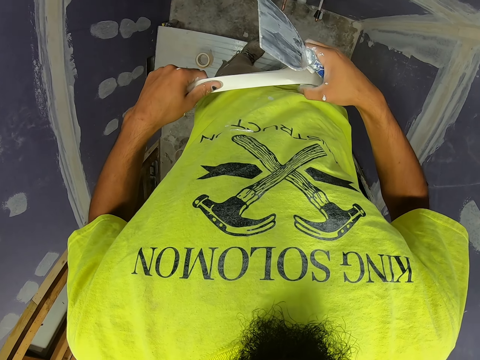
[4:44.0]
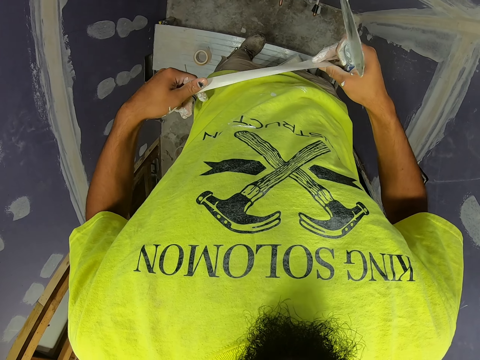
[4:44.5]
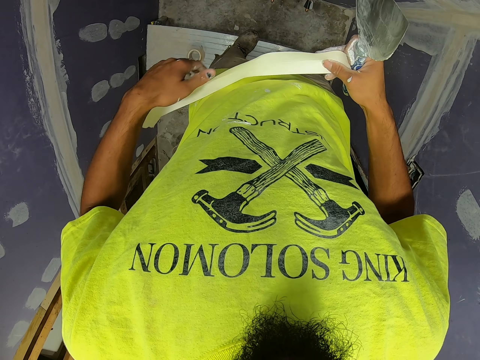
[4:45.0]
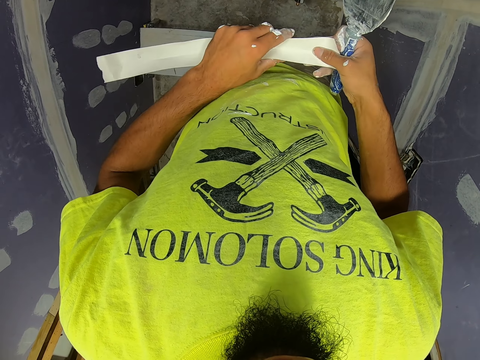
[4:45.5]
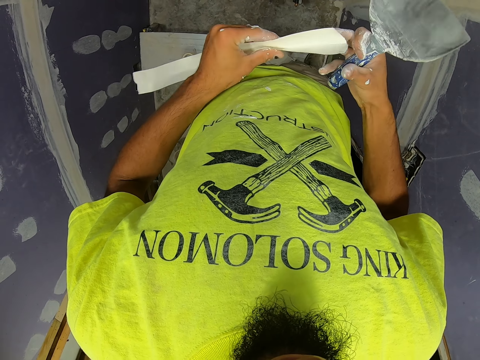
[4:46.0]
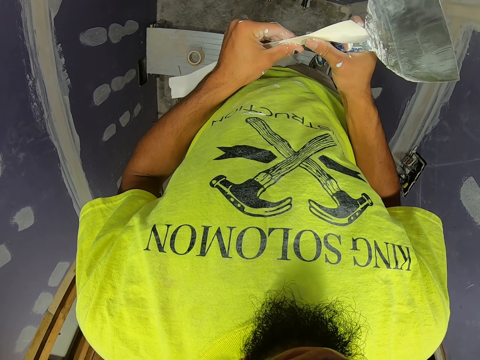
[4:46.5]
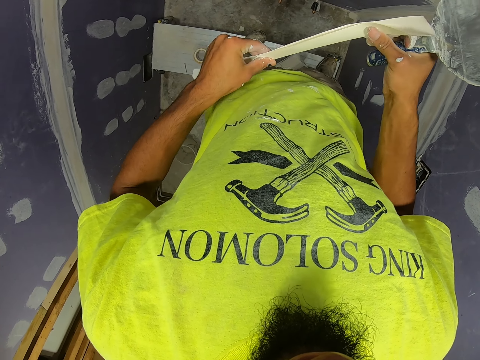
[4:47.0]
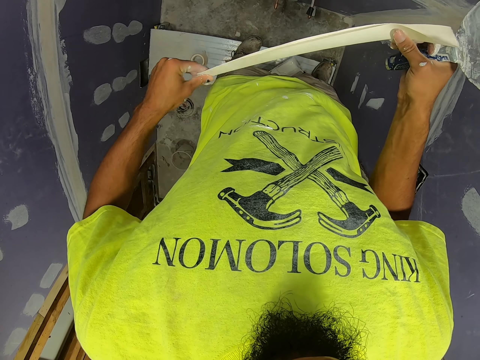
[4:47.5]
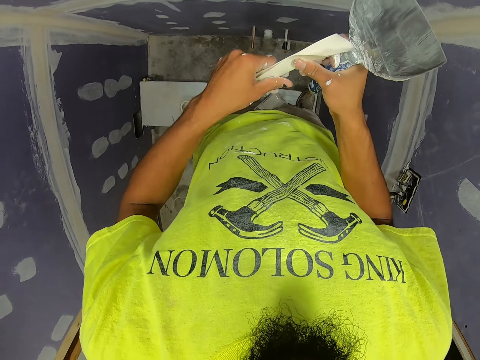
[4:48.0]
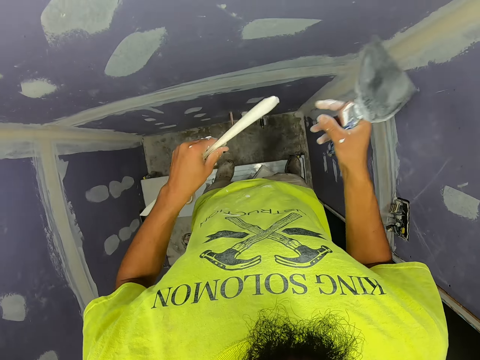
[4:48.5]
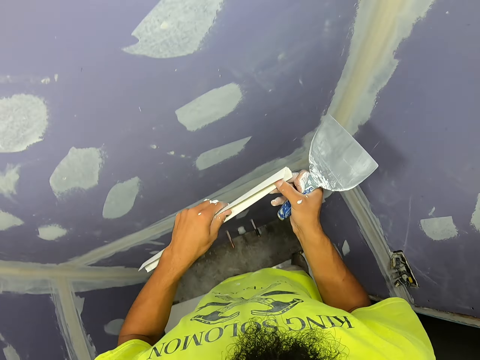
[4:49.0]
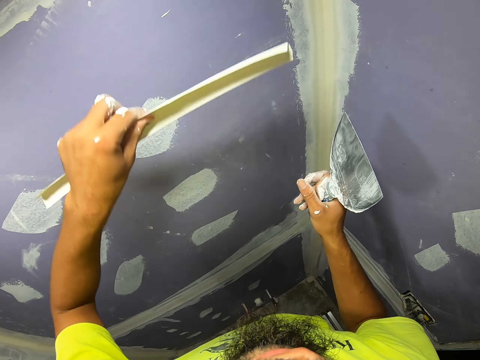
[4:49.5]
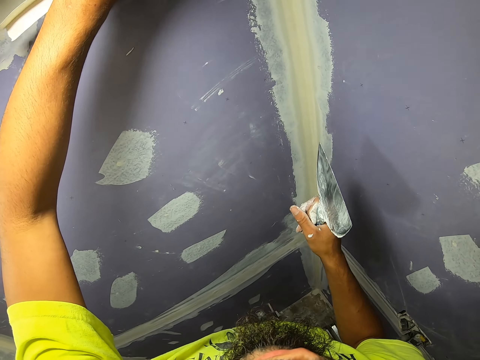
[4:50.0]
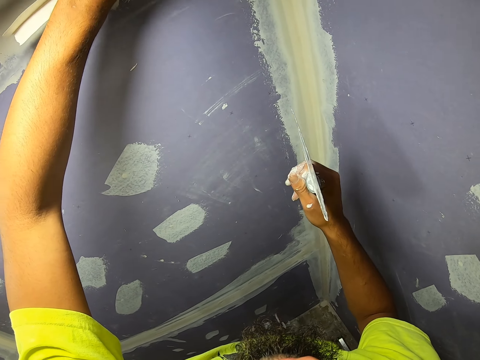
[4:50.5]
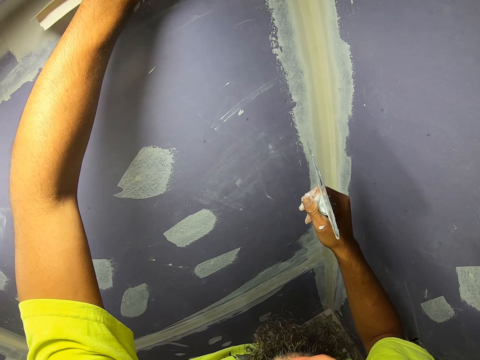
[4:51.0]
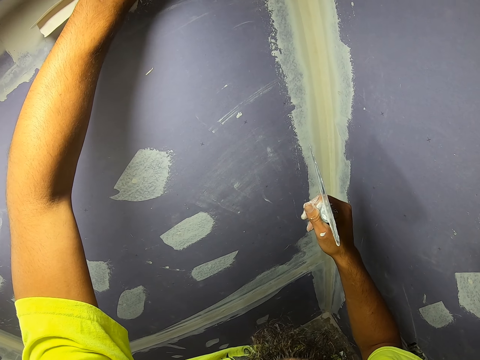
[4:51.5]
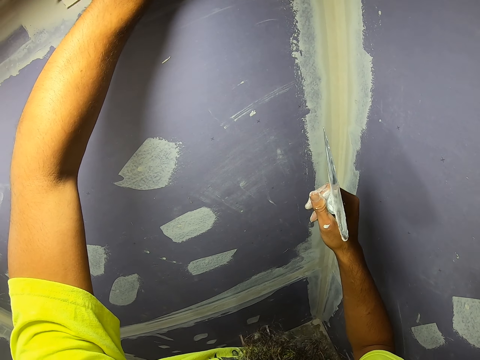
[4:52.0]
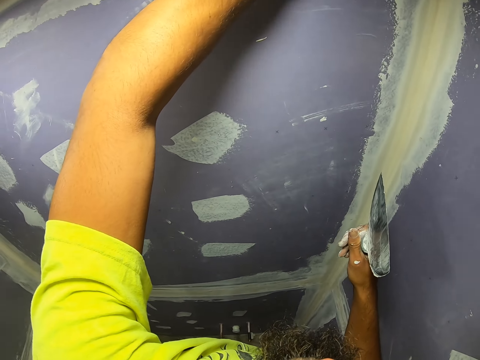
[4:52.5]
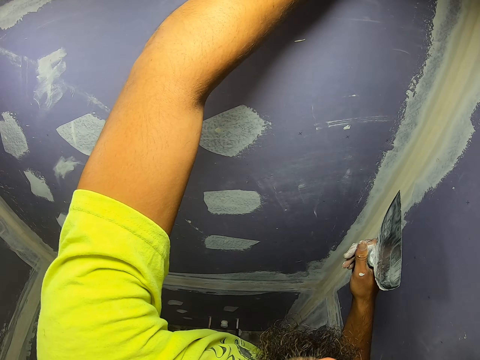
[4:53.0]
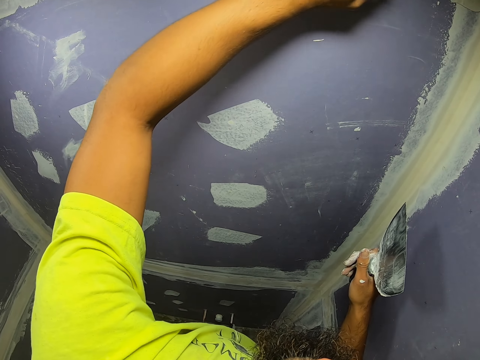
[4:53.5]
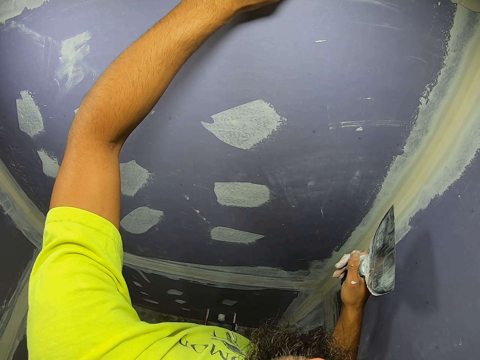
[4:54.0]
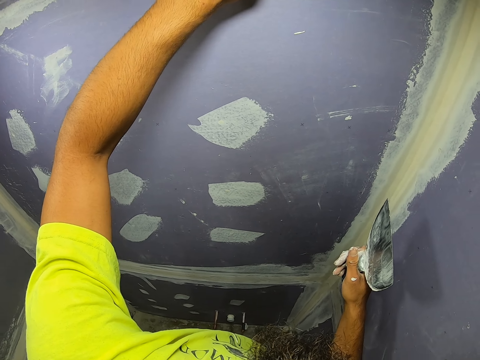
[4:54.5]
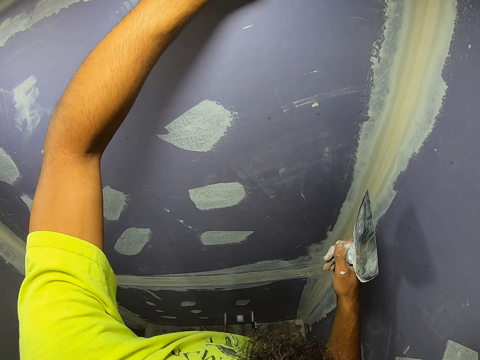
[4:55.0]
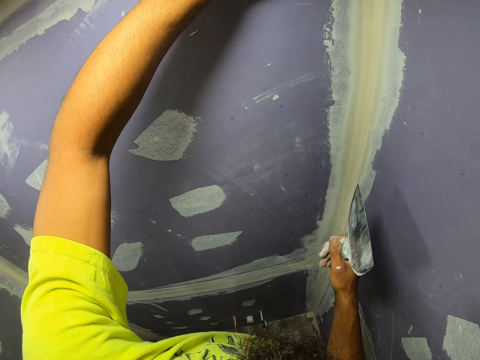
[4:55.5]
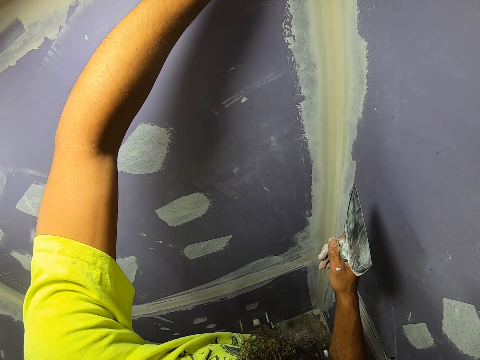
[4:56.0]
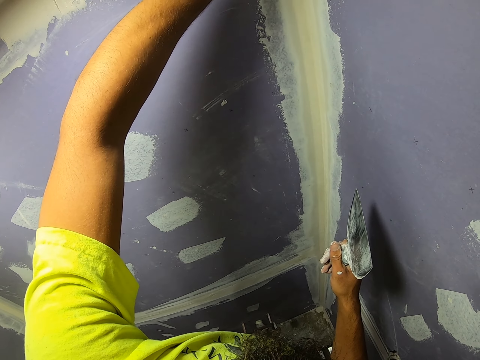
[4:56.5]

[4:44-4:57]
The camera wearer folds the sellotape. They stick the masking tape on the wall corner.

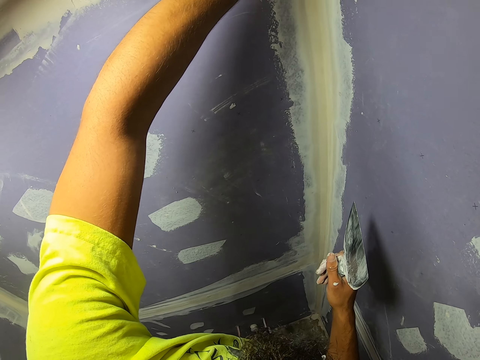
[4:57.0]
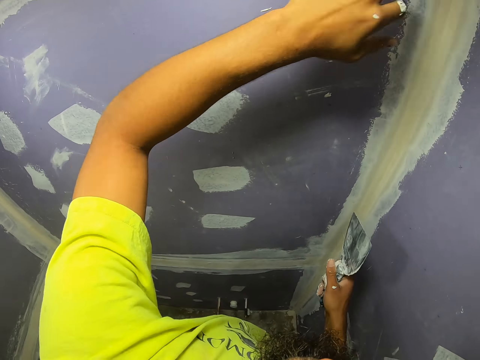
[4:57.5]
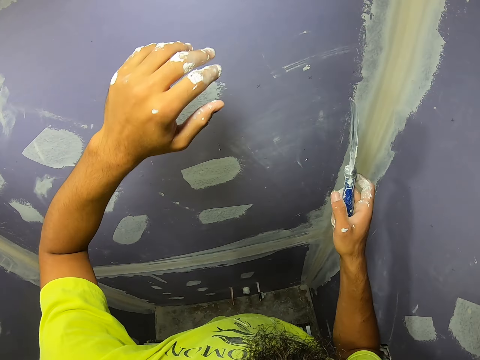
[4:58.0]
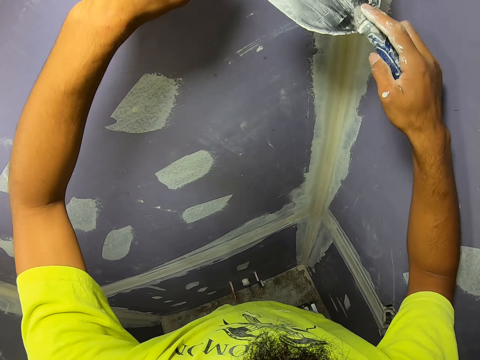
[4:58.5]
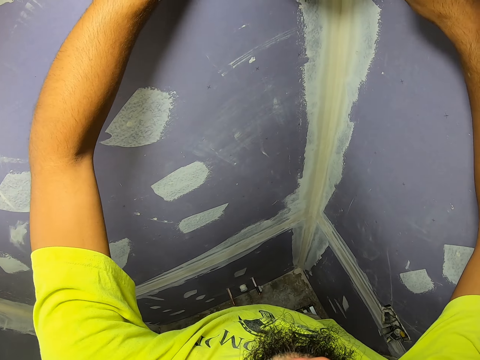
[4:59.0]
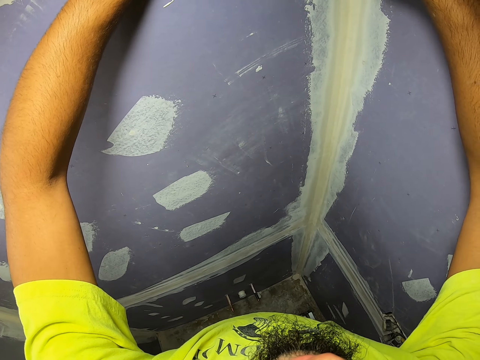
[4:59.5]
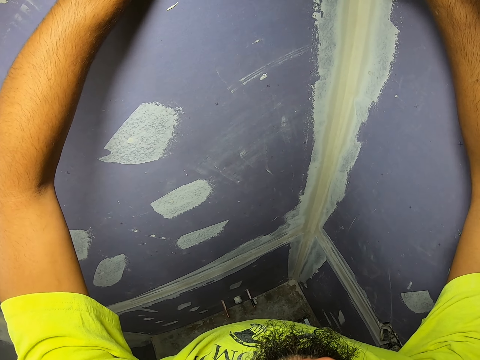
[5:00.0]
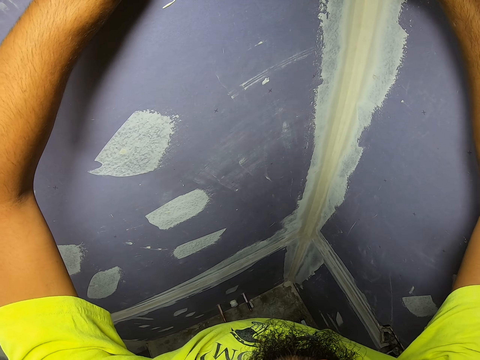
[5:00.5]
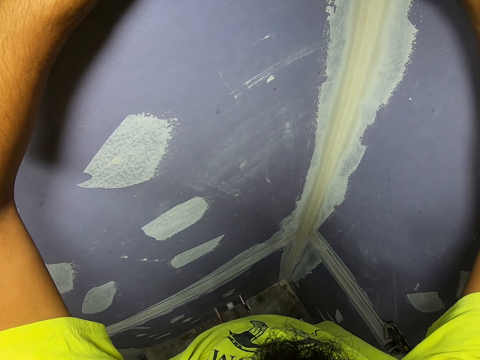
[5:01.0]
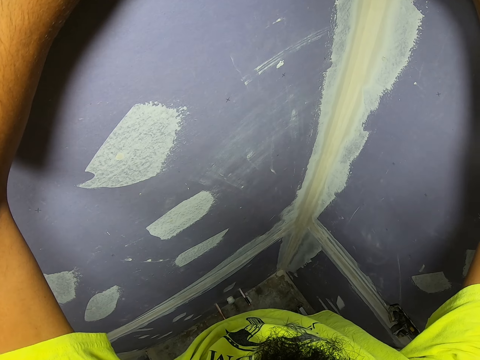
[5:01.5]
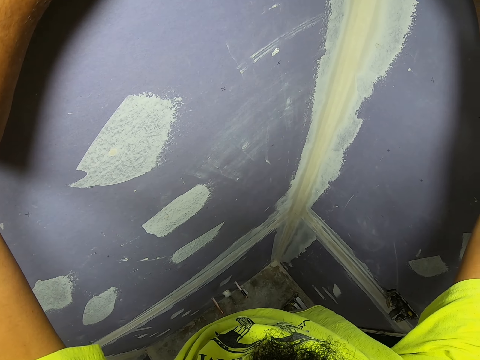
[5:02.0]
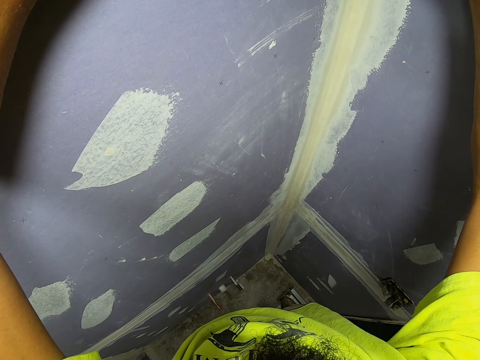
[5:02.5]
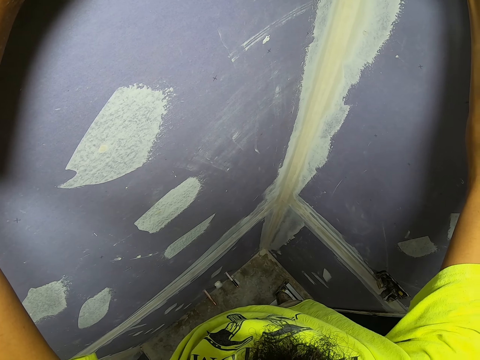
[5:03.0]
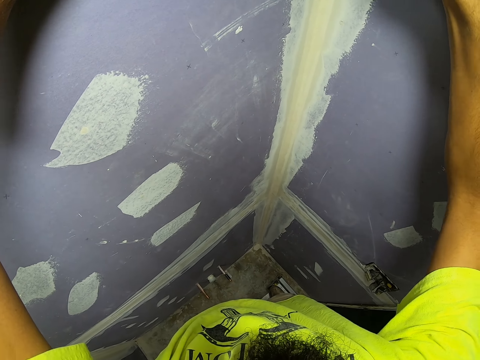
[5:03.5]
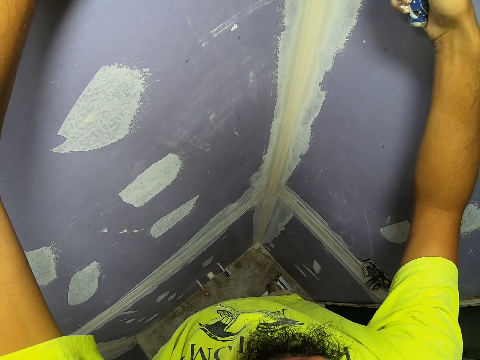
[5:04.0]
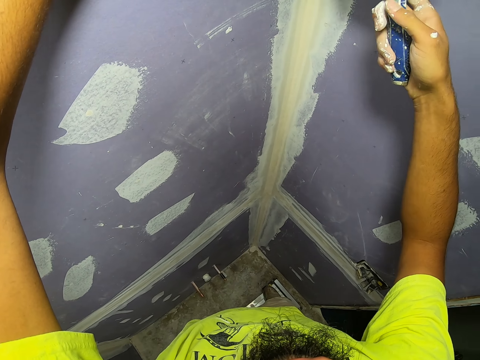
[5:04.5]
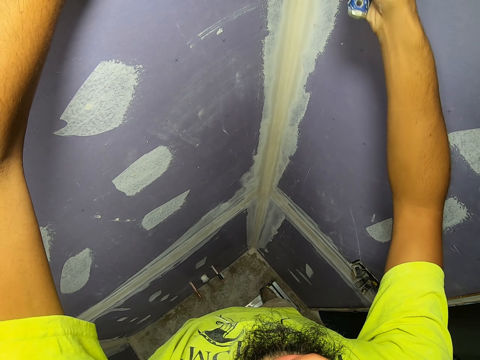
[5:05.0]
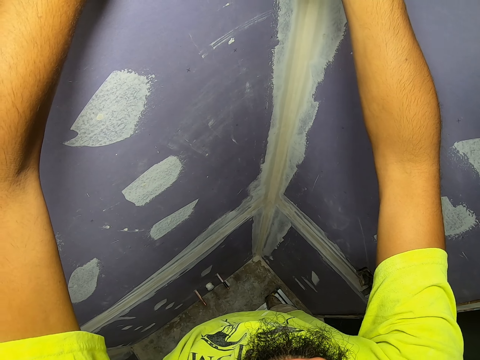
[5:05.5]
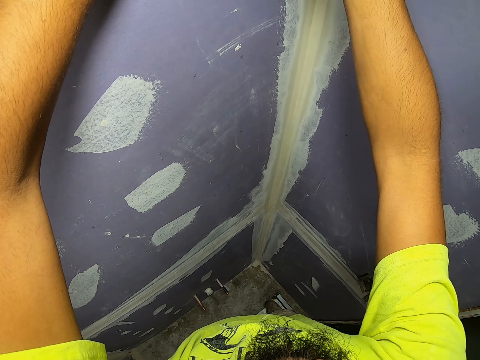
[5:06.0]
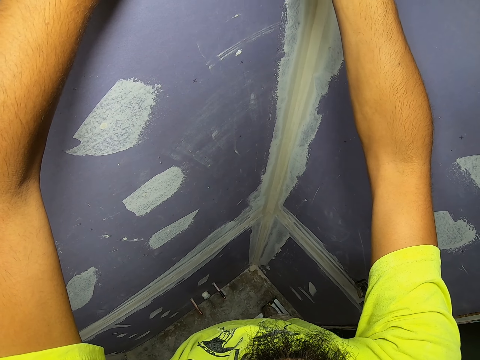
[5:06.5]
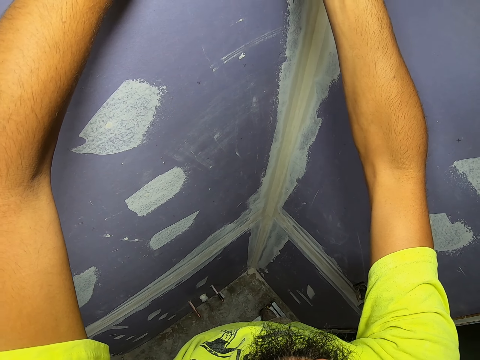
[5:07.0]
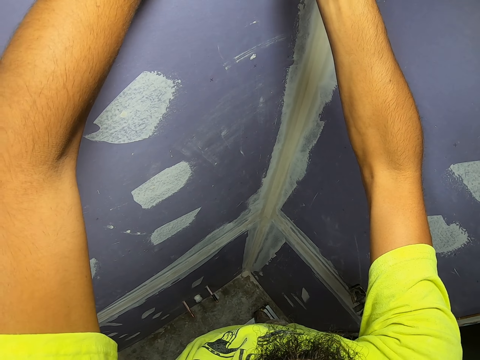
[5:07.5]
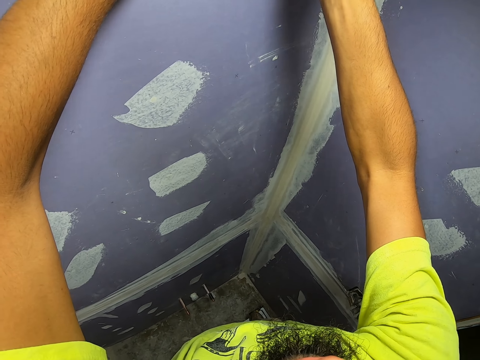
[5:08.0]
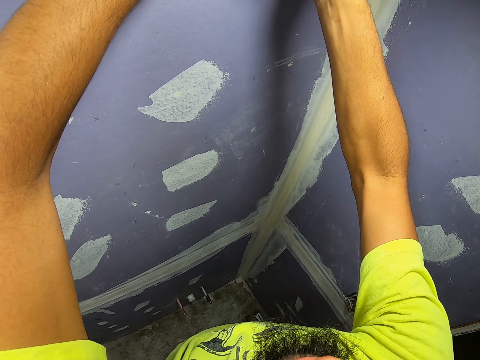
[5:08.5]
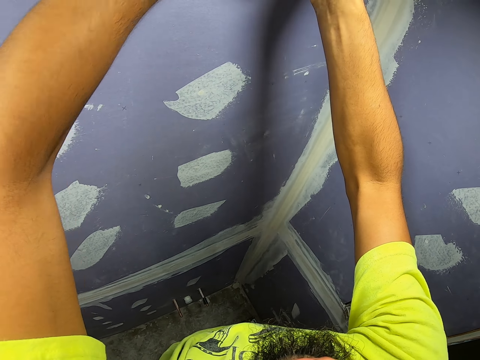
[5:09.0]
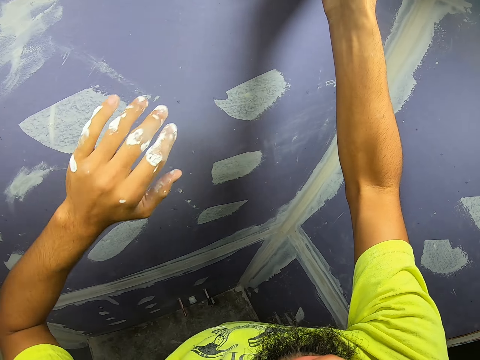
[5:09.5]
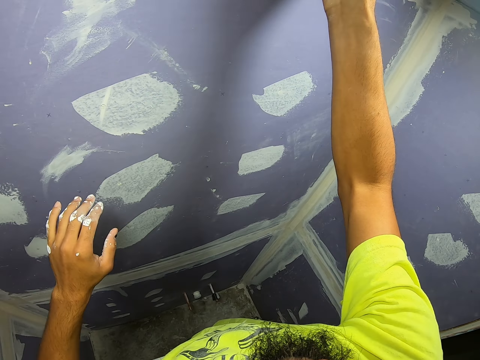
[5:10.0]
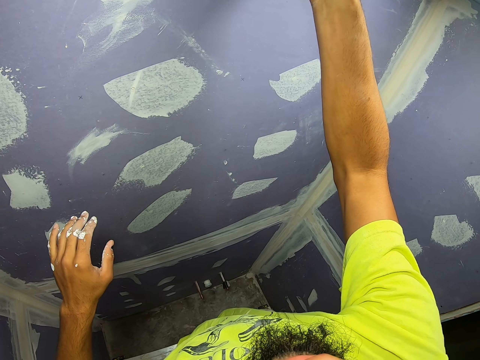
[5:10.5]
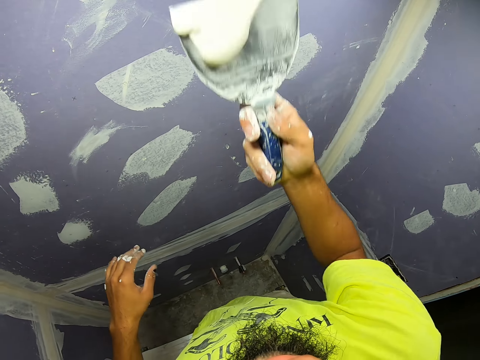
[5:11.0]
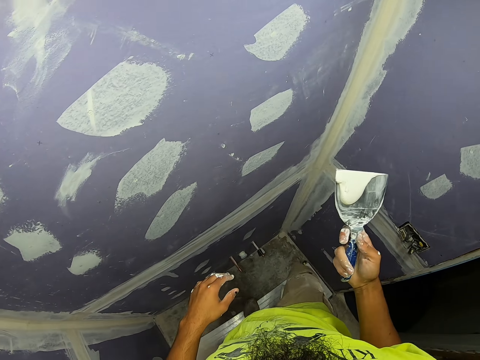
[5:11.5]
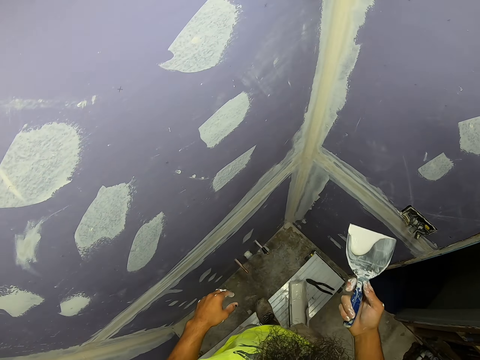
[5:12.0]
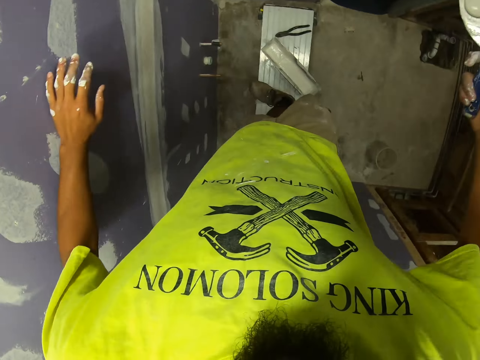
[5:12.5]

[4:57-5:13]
The camera wearer paints the wall. They remove the excess Venetian plaster with a scraper.
